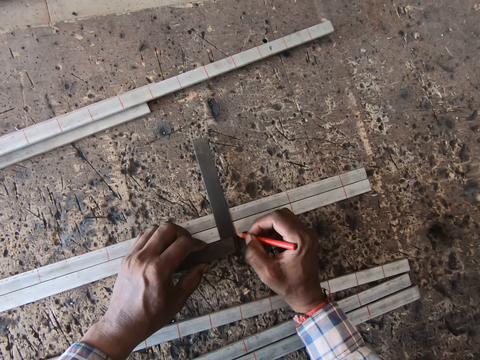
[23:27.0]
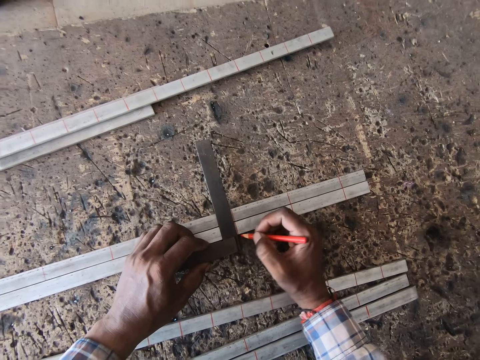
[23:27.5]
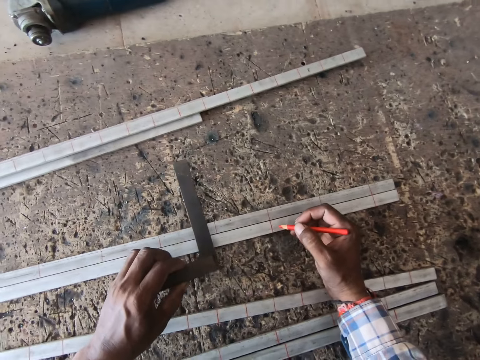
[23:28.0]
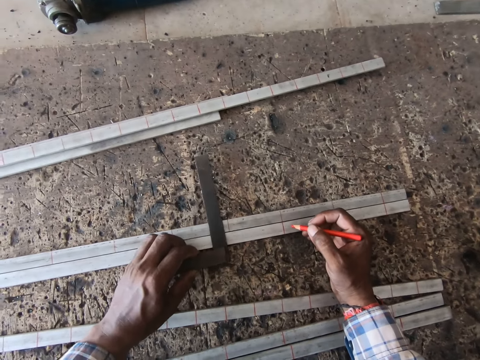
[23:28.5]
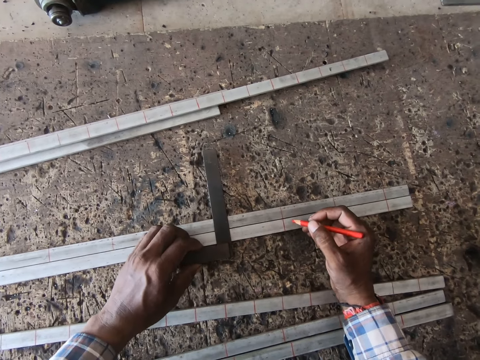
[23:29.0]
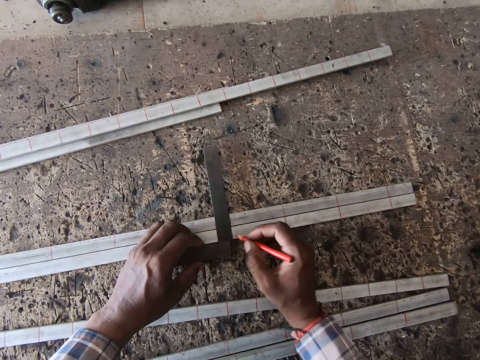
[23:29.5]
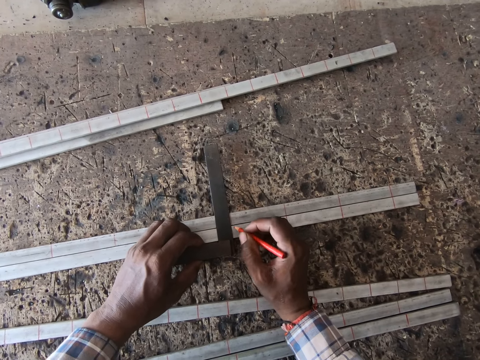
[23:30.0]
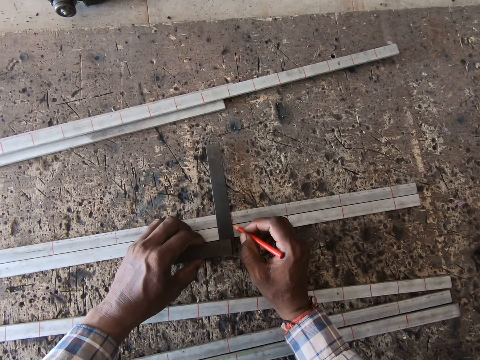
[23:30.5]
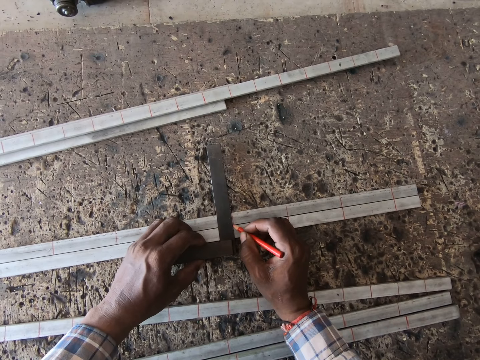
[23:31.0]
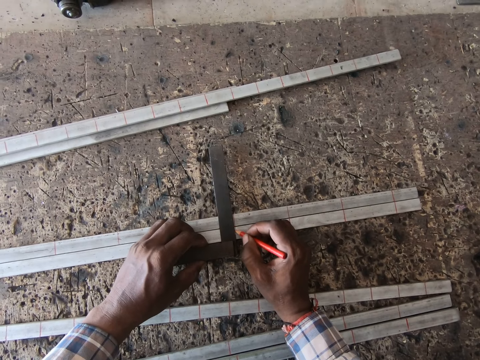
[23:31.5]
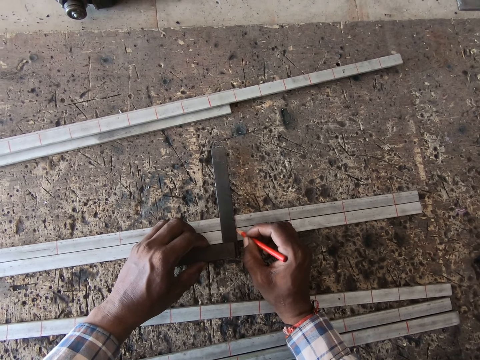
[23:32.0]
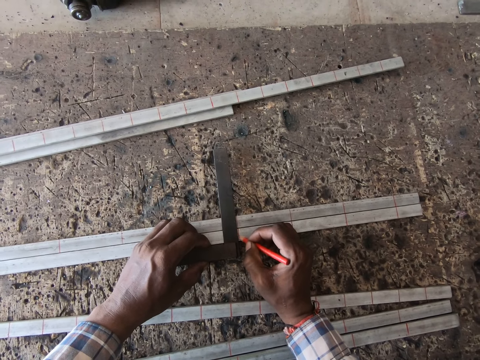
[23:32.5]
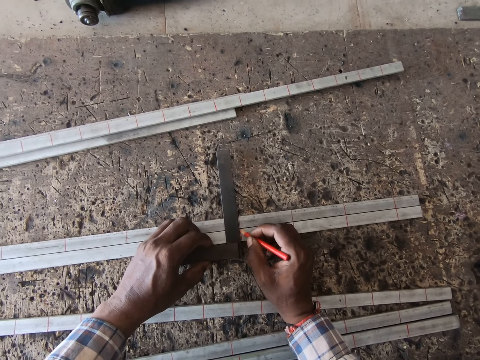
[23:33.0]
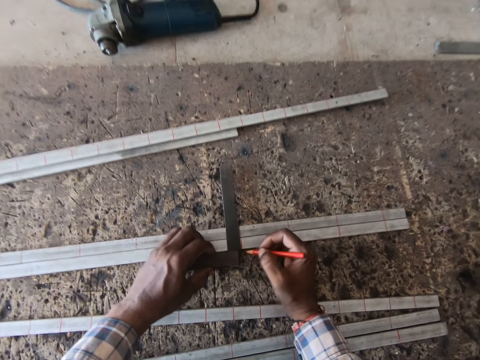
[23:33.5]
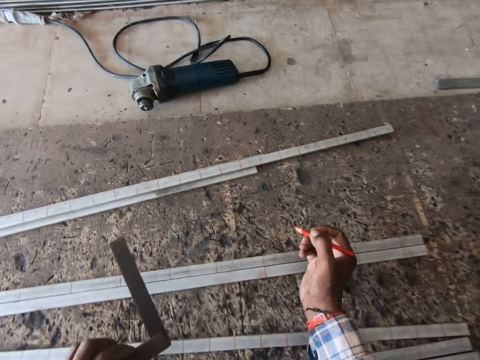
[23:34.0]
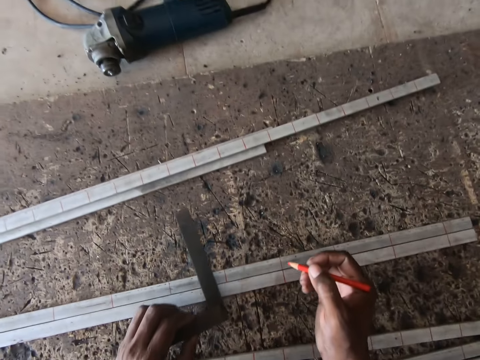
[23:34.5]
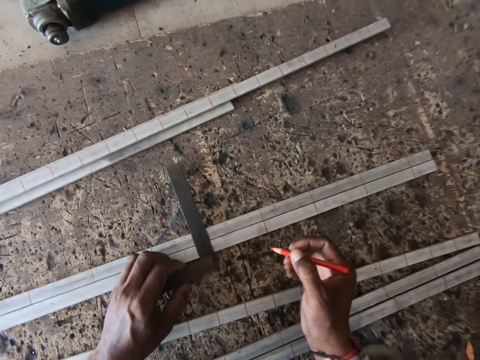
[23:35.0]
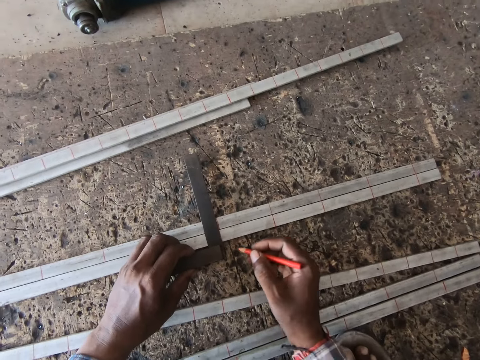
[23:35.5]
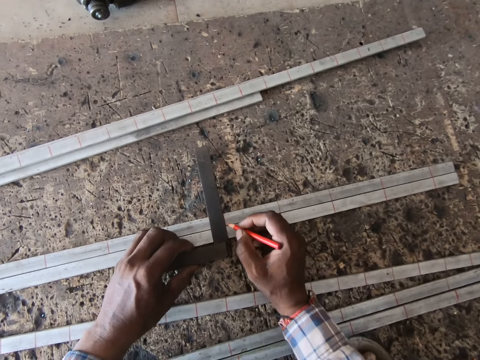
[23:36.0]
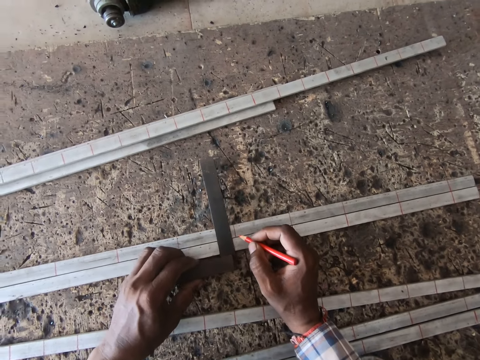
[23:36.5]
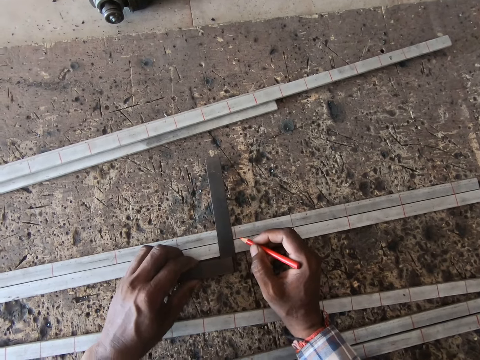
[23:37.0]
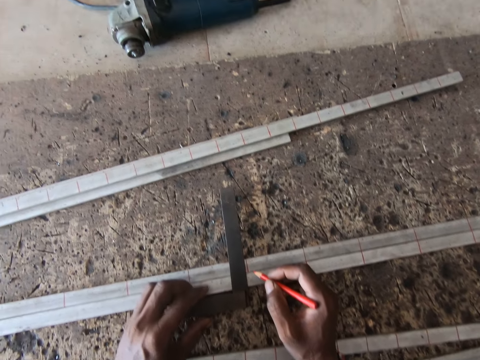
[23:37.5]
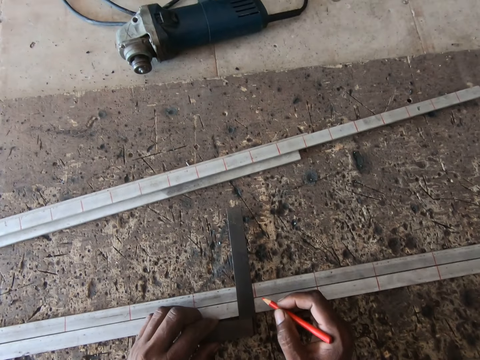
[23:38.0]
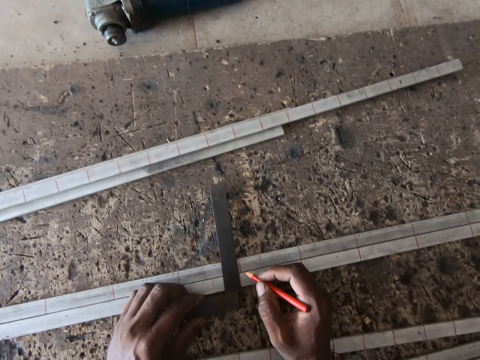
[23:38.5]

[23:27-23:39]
The camera wearer picks the precision square from the metal bars on the ground with his left hand. He drops the precision square on the metal bars with his left hand. He measures the metal bars on the ground with the precision square in his left hand. He marks the metal bar on the ground with the pencil in his right hand. He picks the precision square from the metal bars on the ground with his left hand. He drops the precision square on the metal bars with his left hand. He measures the metal bars on the ground with the precision square in his left hand.

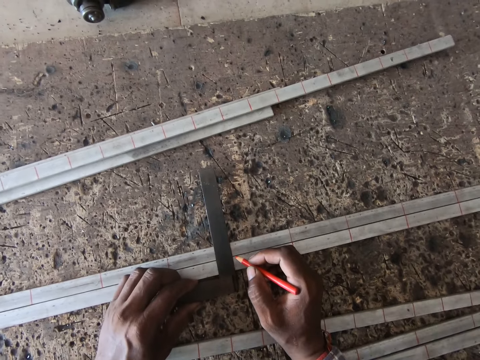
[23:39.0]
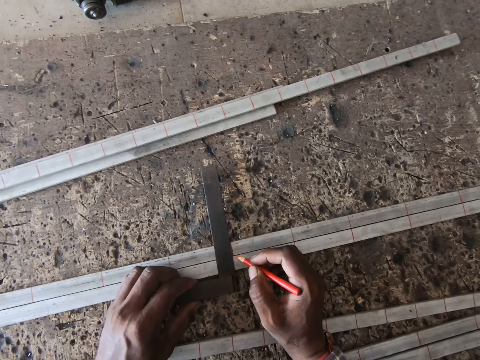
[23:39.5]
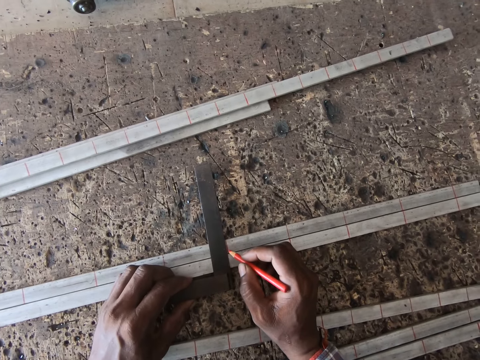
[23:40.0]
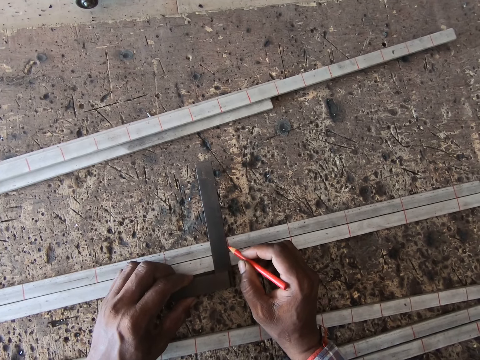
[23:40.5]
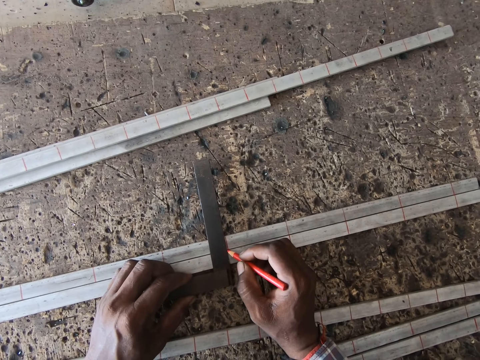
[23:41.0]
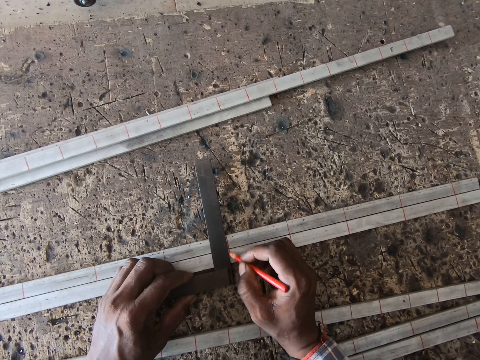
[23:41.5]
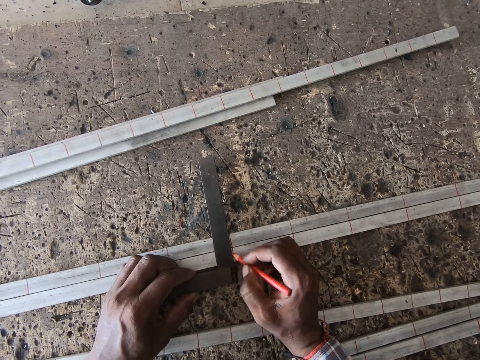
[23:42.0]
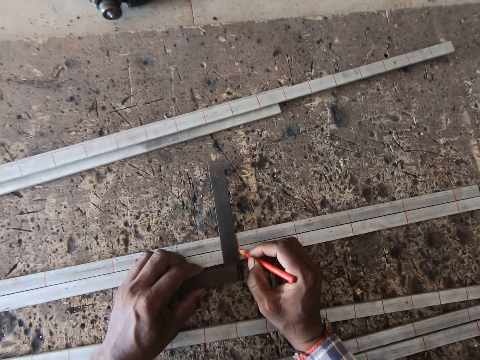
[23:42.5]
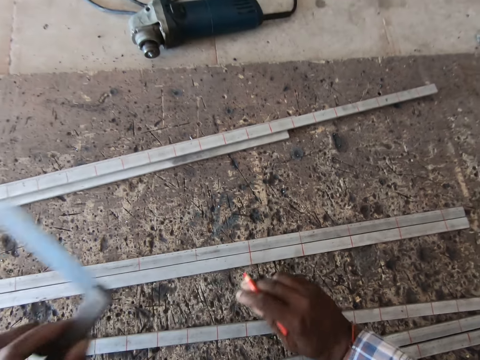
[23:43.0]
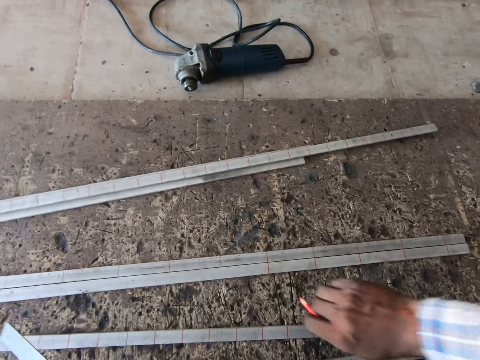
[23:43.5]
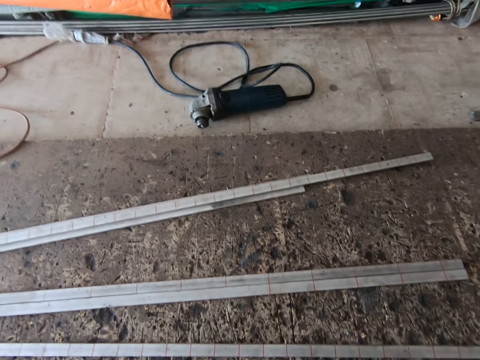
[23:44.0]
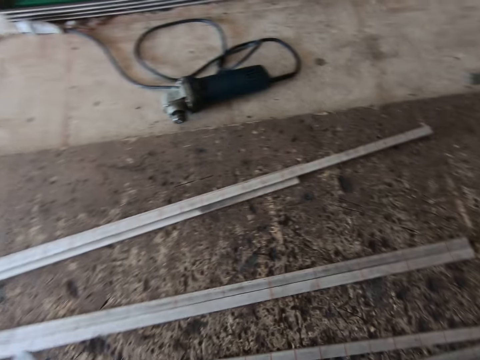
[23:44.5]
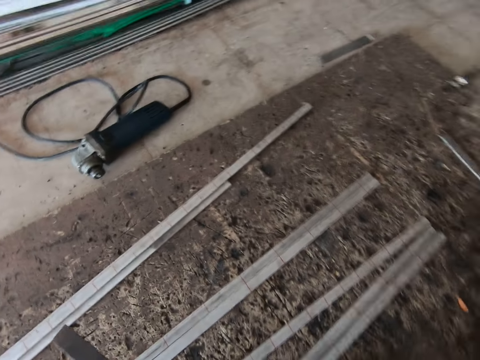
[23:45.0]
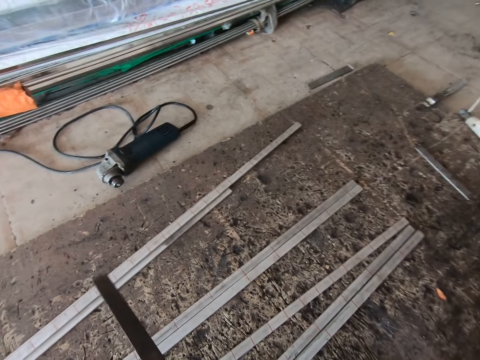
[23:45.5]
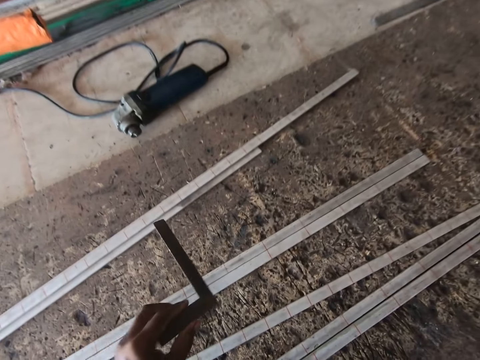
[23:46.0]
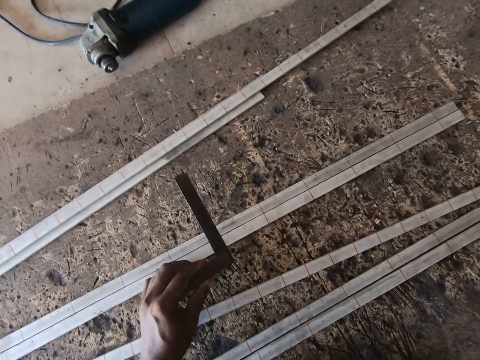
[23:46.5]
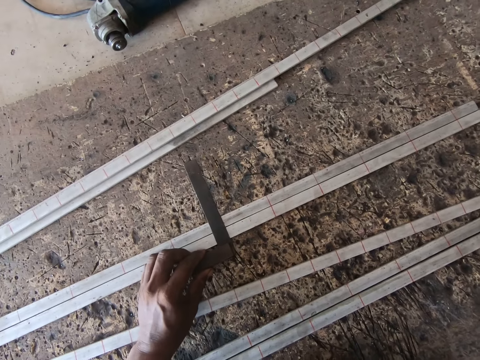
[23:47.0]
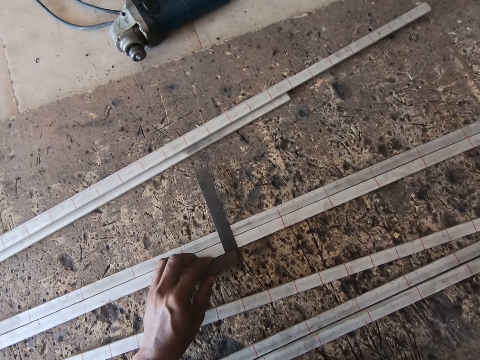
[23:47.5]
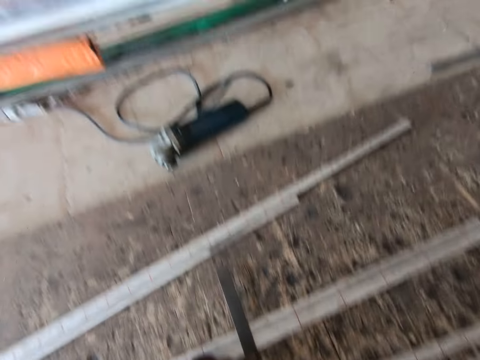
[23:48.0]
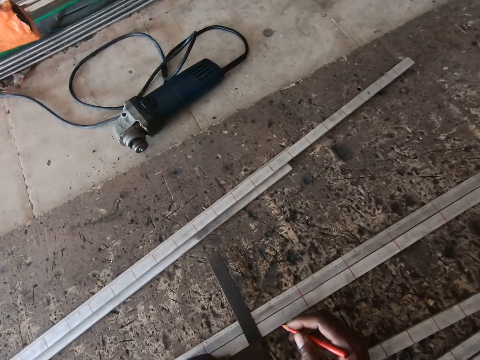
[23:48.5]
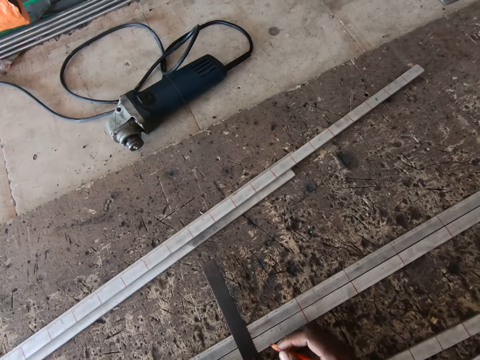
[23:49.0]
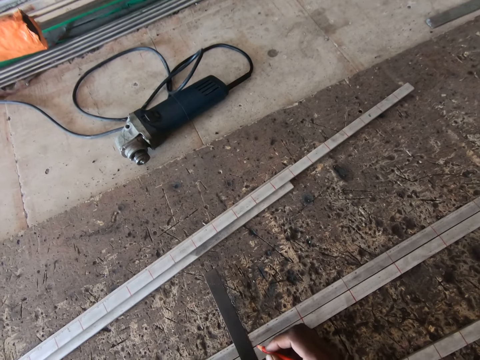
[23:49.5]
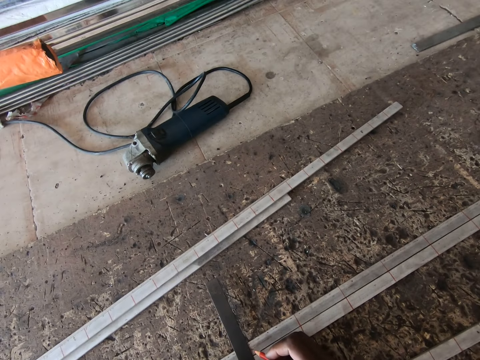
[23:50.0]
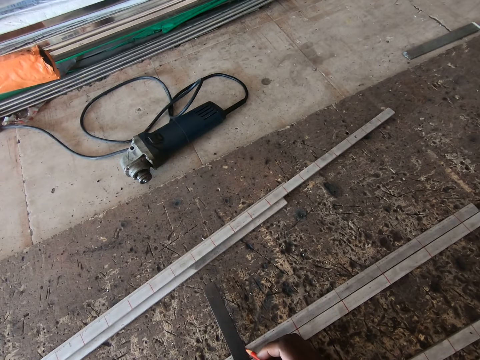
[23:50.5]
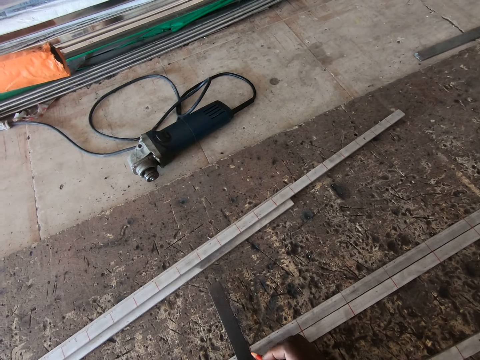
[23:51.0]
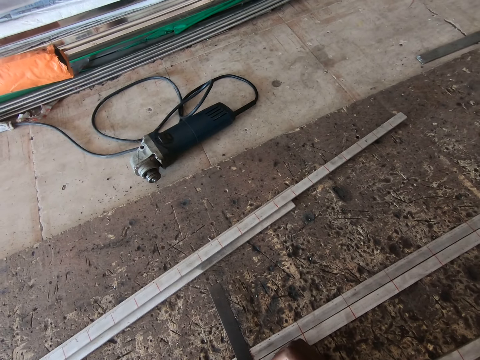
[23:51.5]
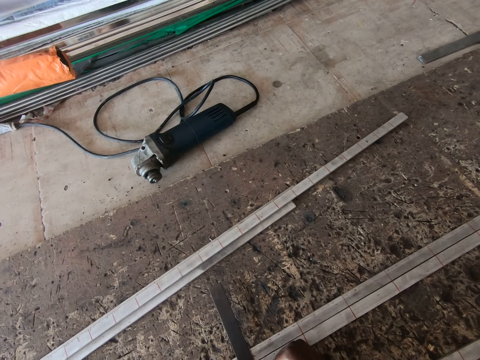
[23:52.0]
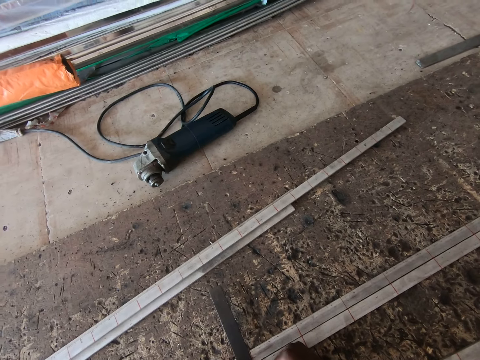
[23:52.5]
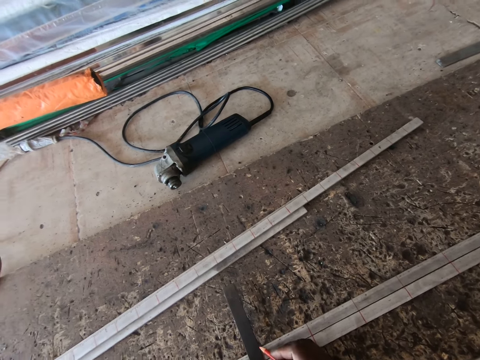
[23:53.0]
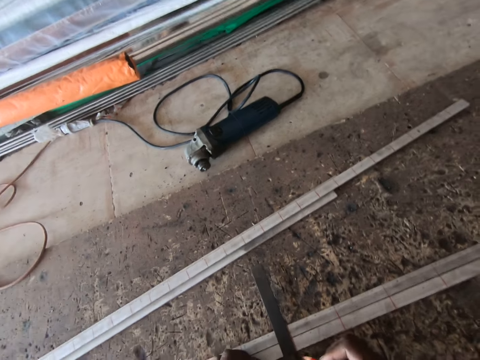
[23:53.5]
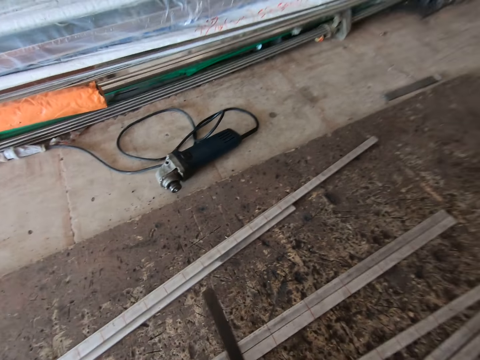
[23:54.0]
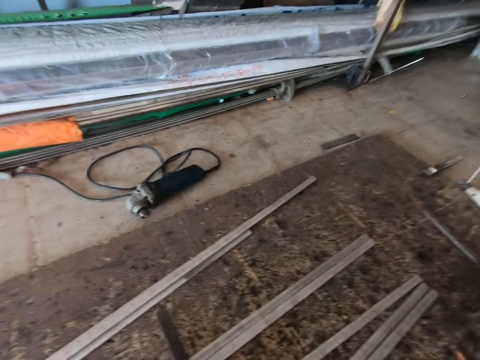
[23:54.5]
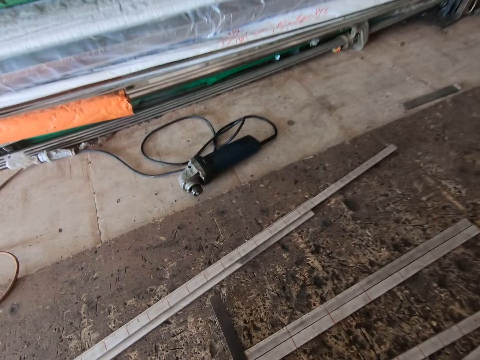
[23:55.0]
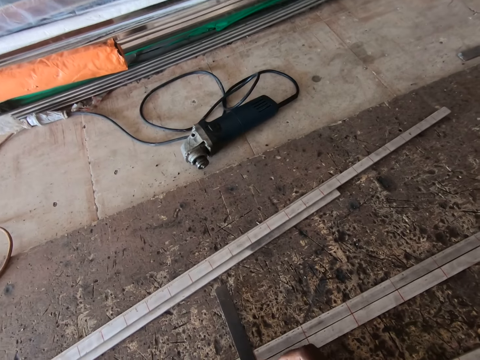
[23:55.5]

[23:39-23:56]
The camera wearer marks the metal bar on the ground with the pencil in his right hand. He picks the precision square from the metal bars on the ground with his left hand. He wipes a side of the metal bar with his right hand. He drops the precision square on the metal bars with his left hand. He measures the metal bars on the ground with the precision square in his left hand. He marks the metal bar on the ground with the pencil in his right hand.
